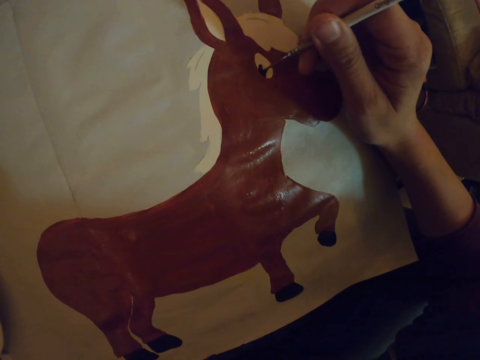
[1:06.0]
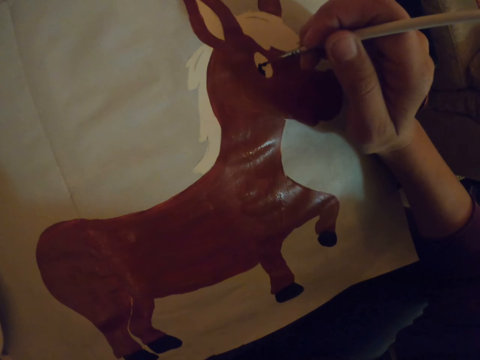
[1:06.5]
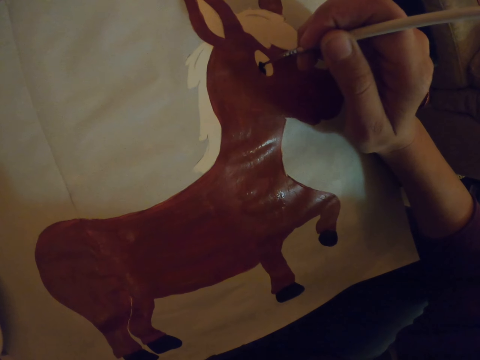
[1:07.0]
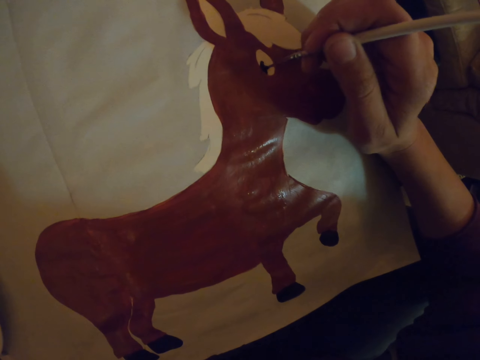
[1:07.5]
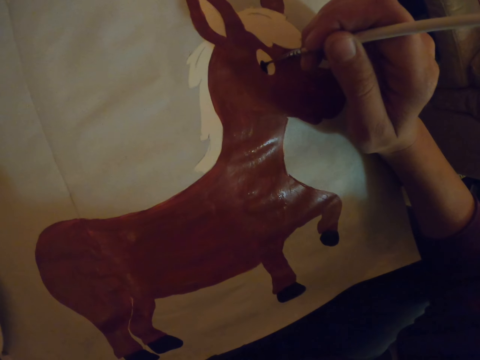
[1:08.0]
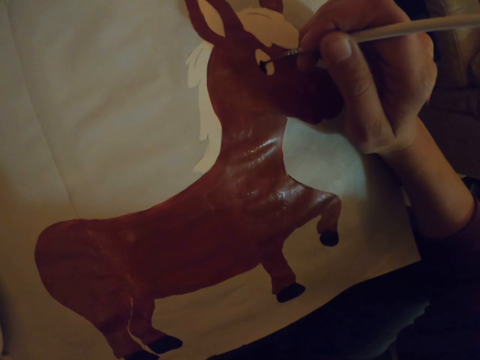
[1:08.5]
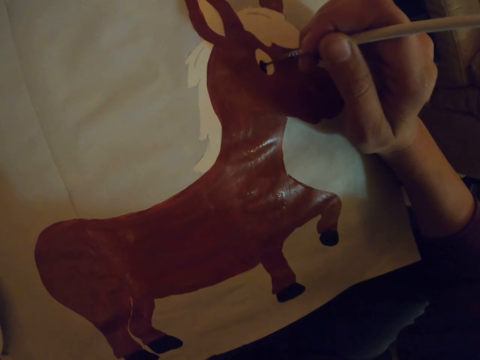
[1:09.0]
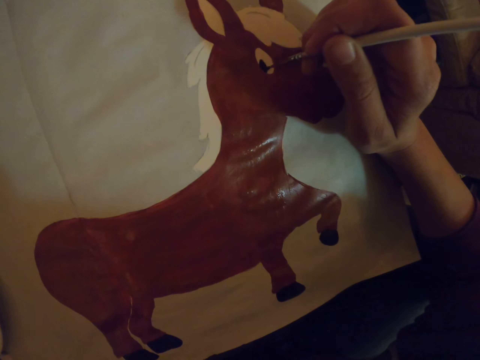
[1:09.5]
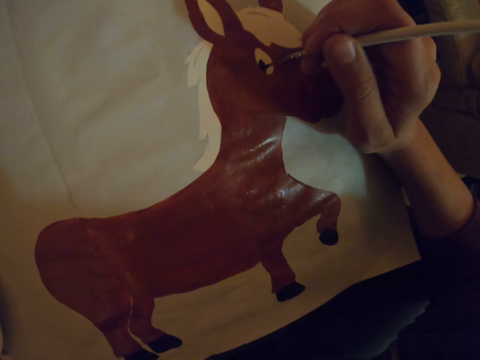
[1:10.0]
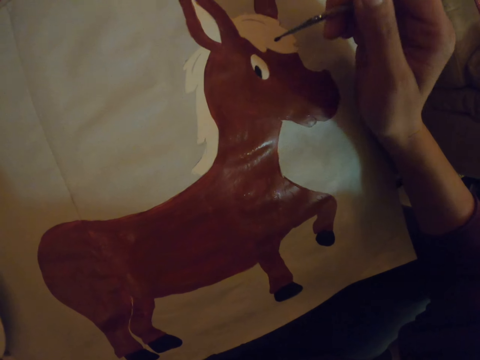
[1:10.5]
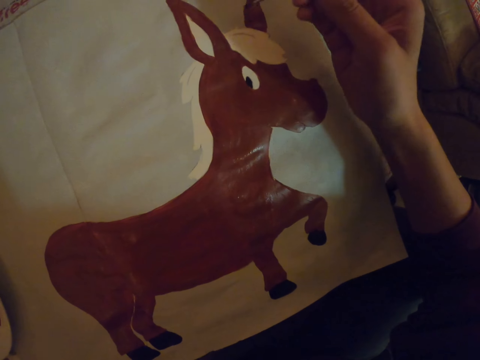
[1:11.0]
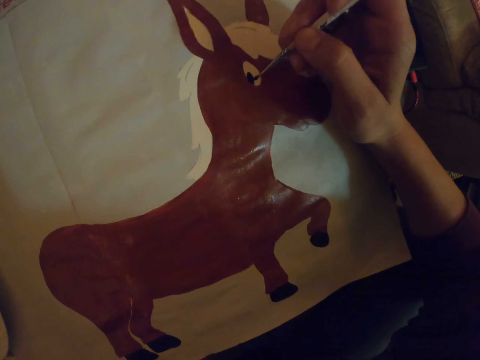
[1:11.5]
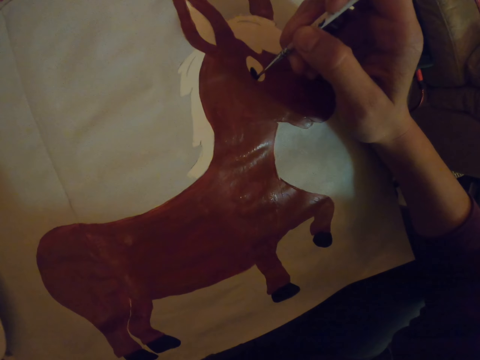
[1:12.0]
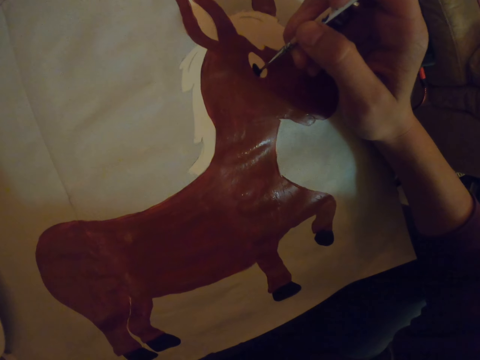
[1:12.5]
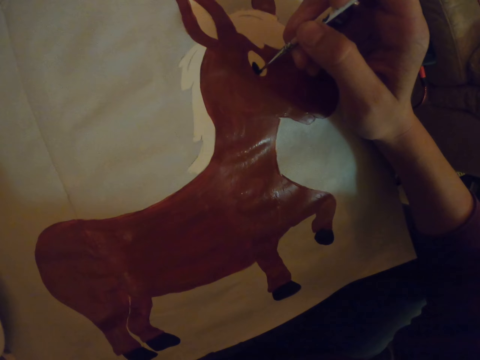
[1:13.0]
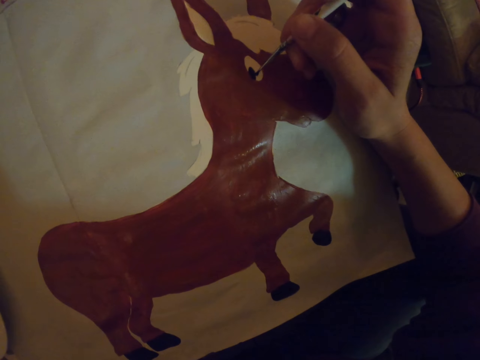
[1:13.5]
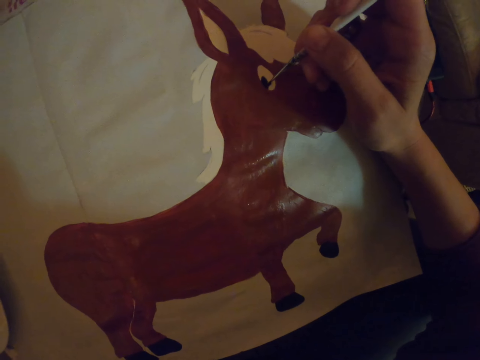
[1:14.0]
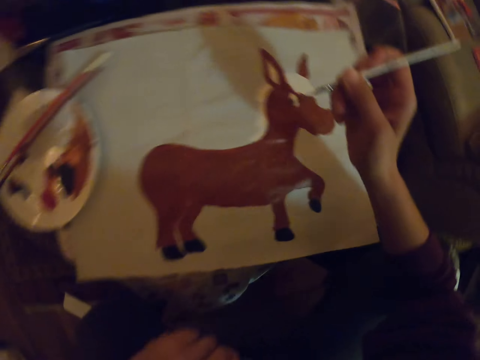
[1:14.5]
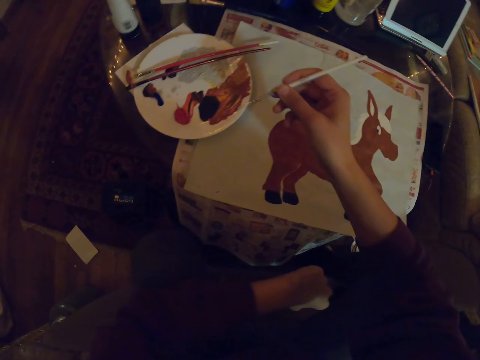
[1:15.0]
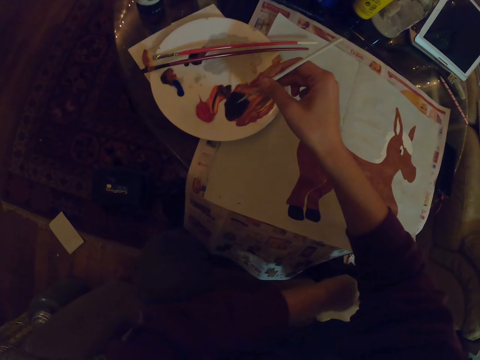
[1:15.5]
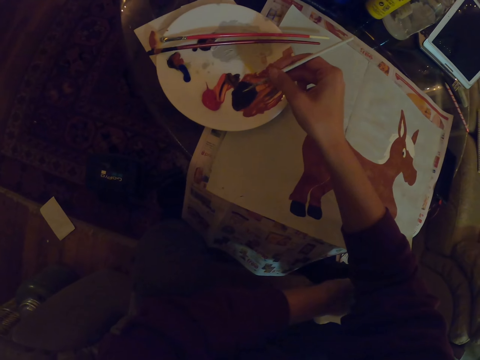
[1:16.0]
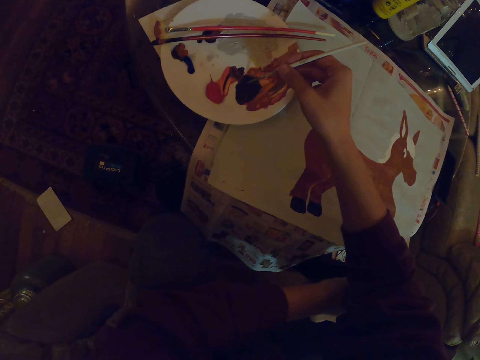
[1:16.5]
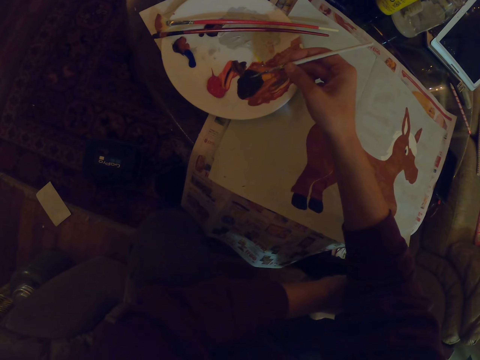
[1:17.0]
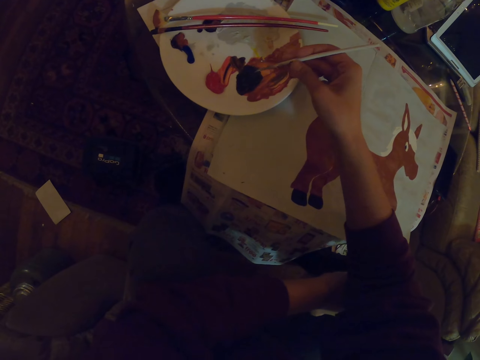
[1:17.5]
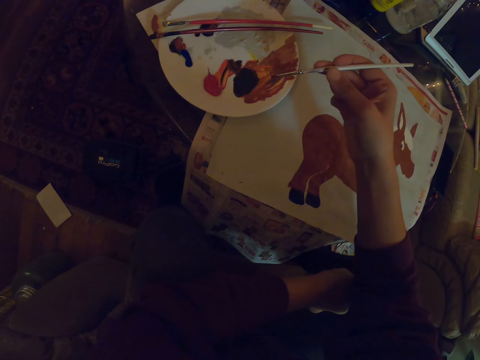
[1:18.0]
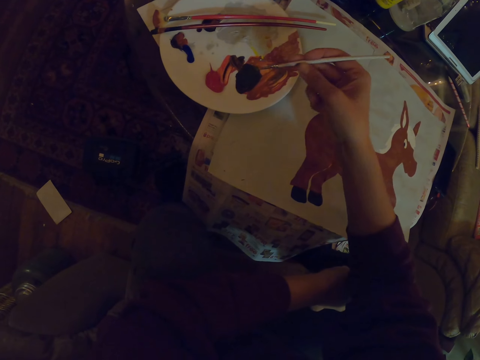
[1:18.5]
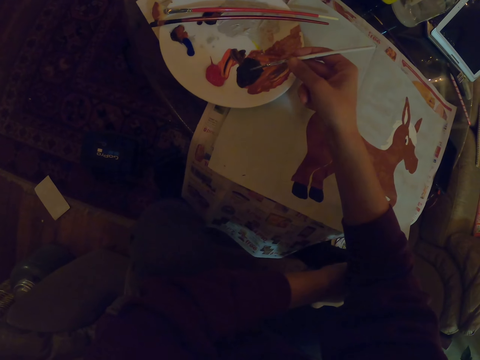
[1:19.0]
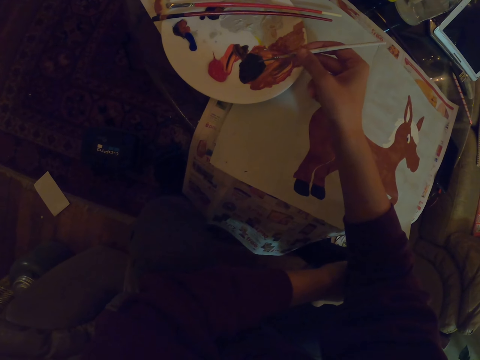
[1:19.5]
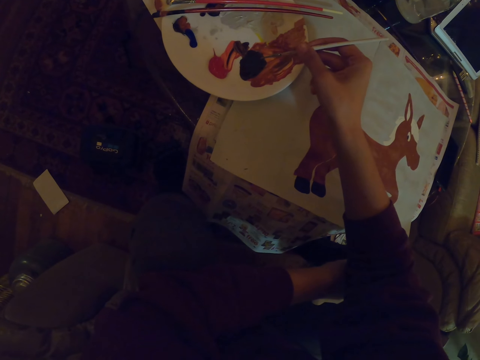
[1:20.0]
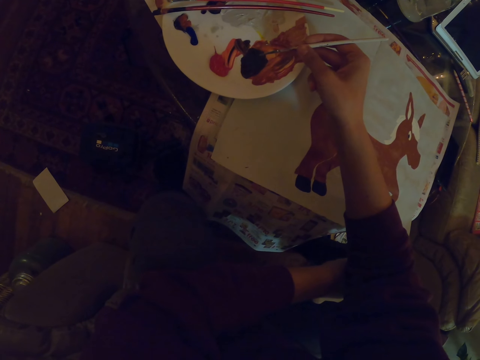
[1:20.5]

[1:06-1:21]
The camera wearer takes a paint from a bowl.

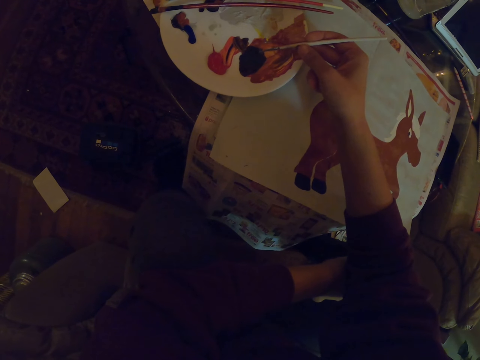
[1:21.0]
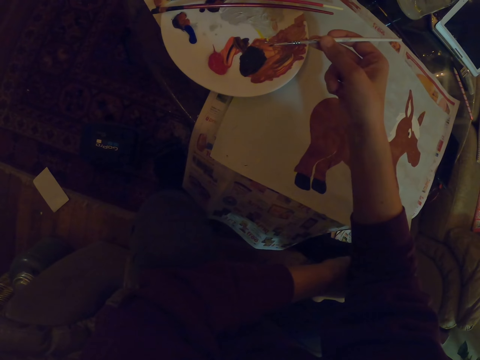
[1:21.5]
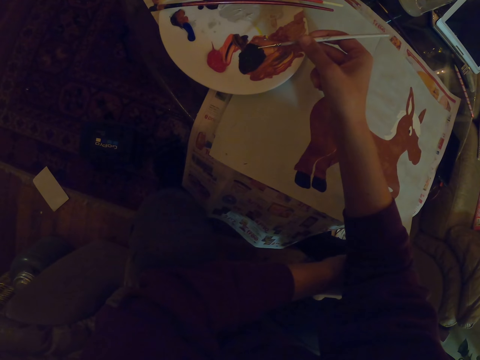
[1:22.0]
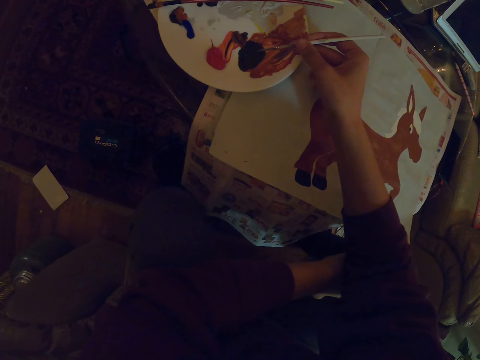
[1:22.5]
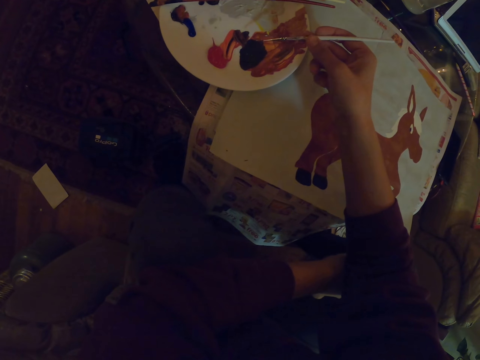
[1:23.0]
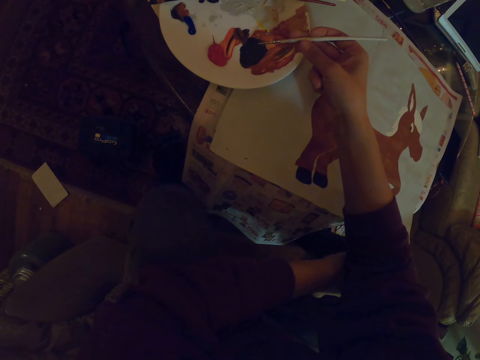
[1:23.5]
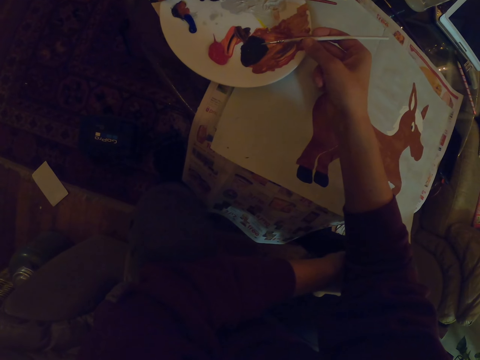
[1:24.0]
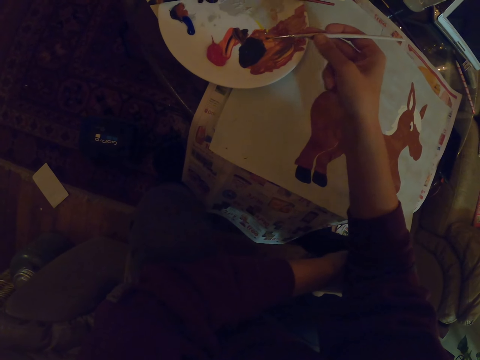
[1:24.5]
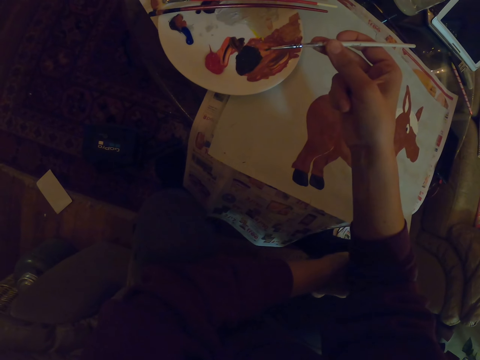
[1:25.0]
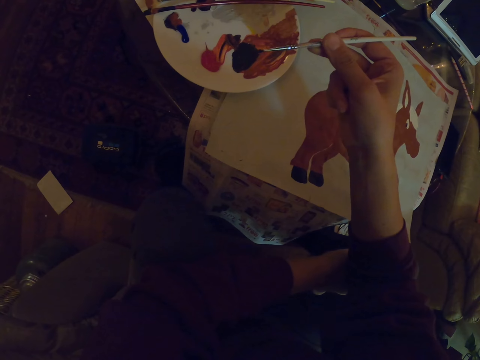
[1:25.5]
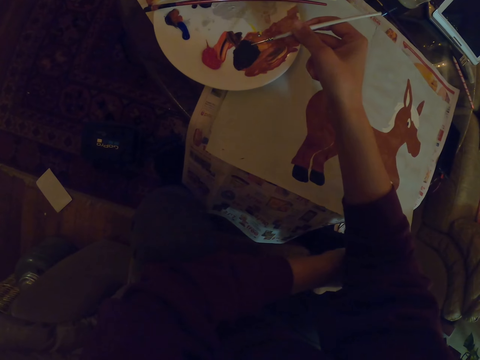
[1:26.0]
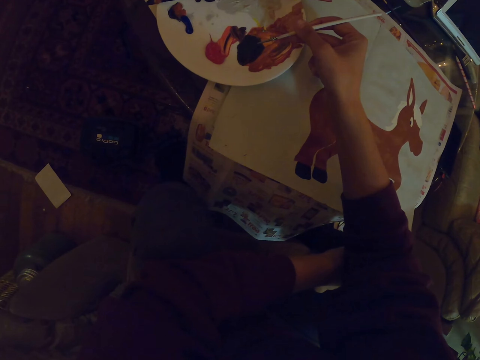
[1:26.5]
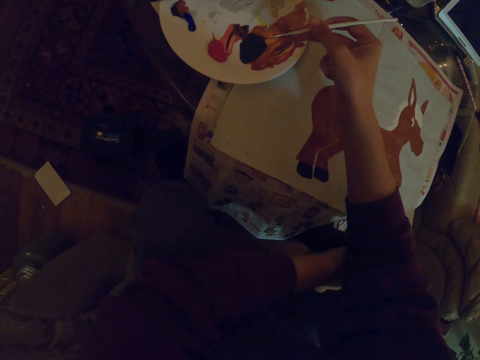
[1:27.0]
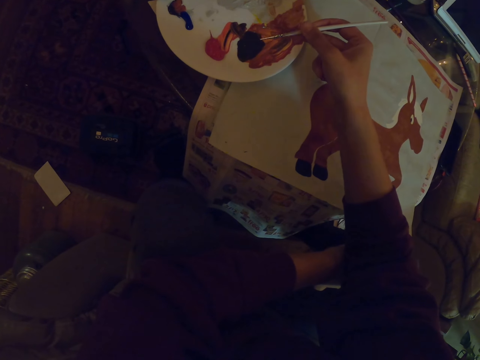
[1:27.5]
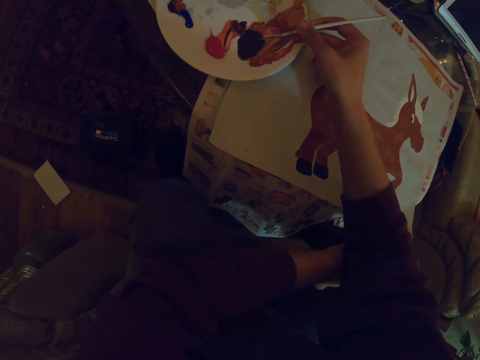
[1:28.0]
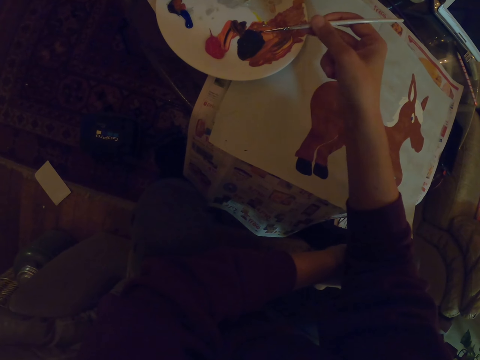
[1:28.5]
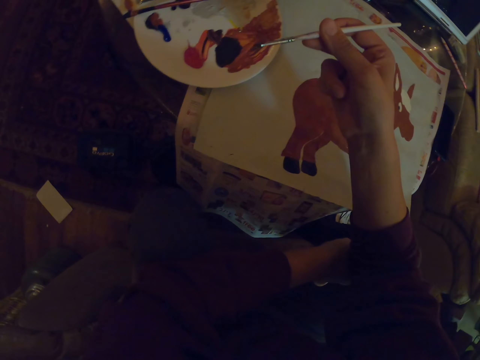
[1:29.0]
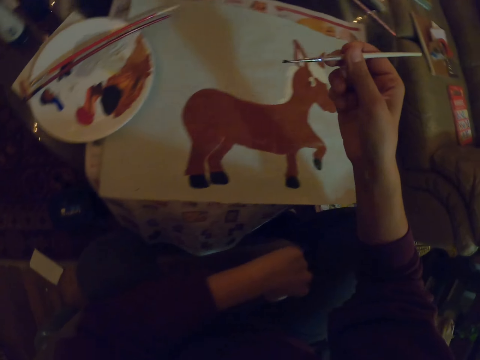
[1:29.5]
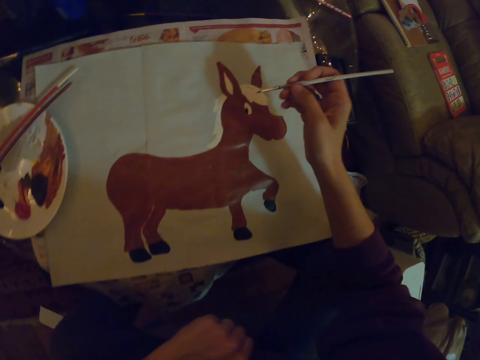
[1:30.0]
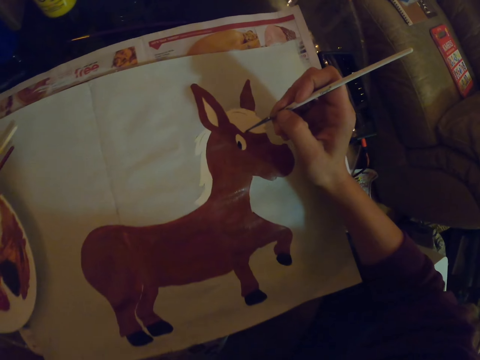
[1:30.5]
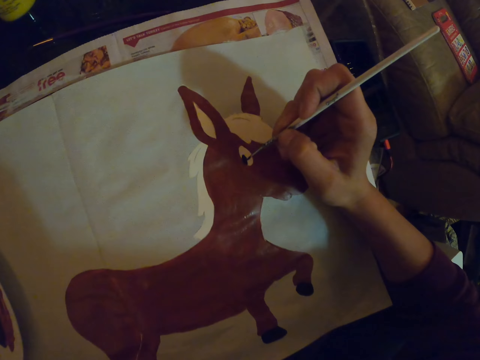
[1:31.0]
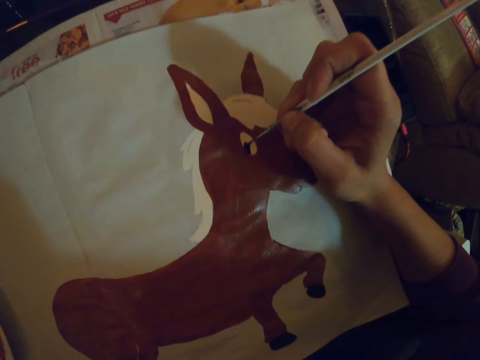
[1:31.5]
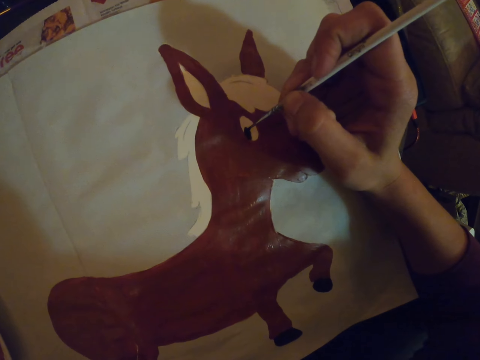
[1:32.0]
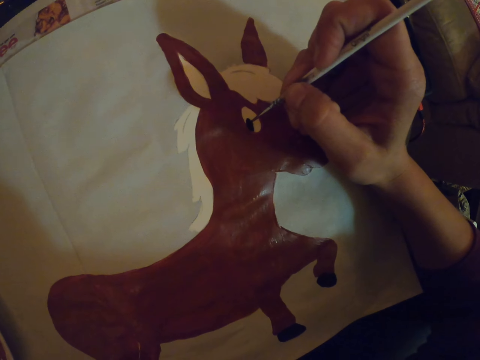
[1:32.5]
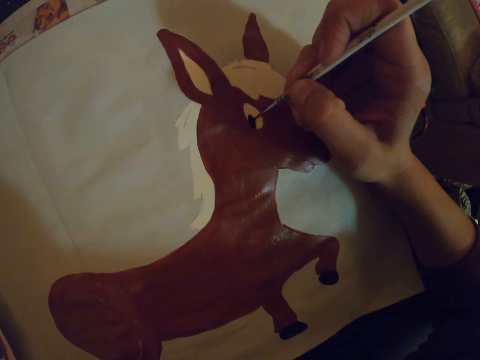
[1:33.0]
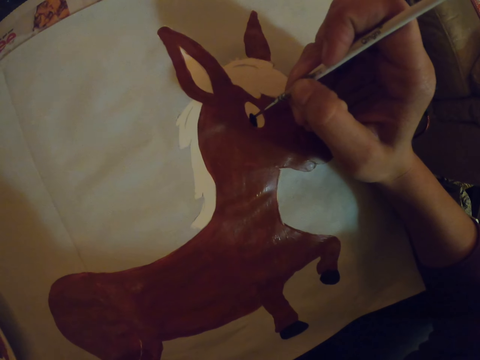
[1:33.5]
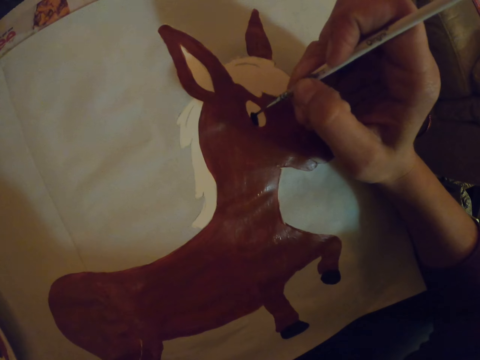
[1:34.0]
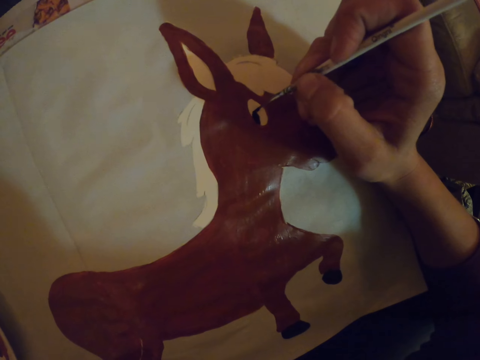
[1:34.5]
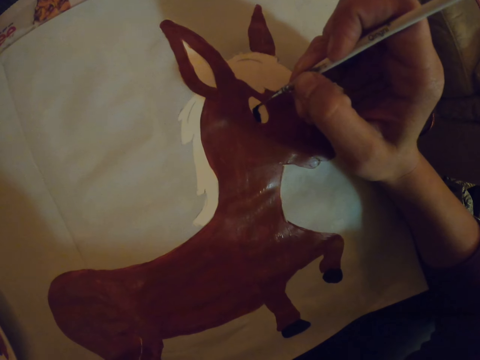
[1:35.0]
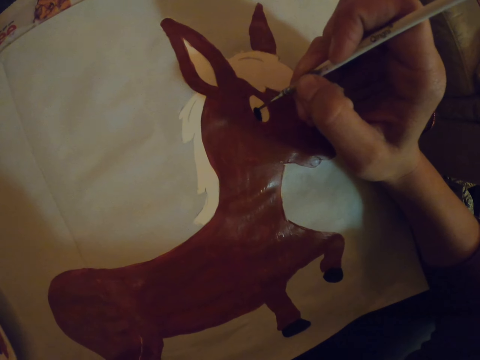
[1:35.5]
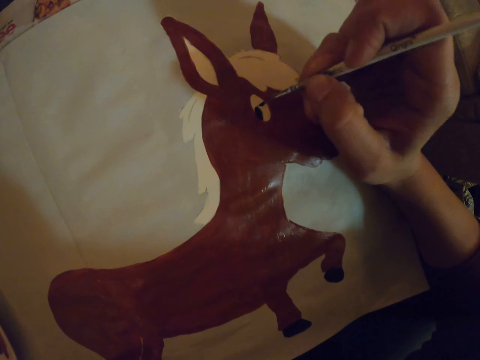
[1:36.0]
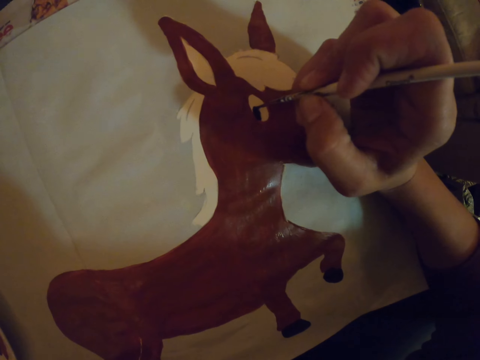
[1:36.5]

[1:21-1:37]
The camera wearer paints on a paper with a painting brush.
